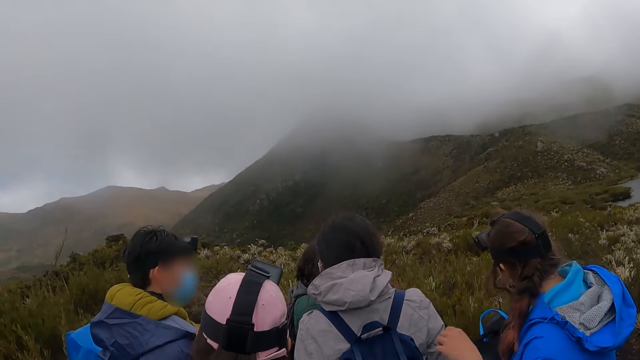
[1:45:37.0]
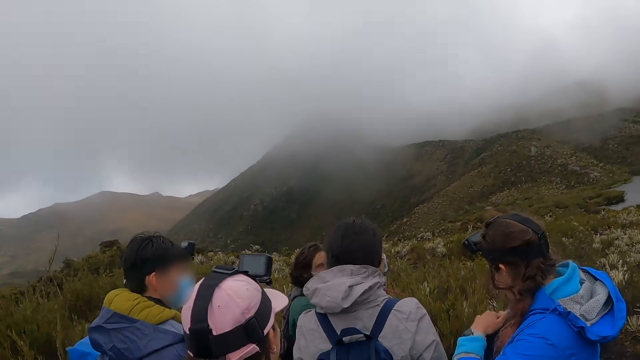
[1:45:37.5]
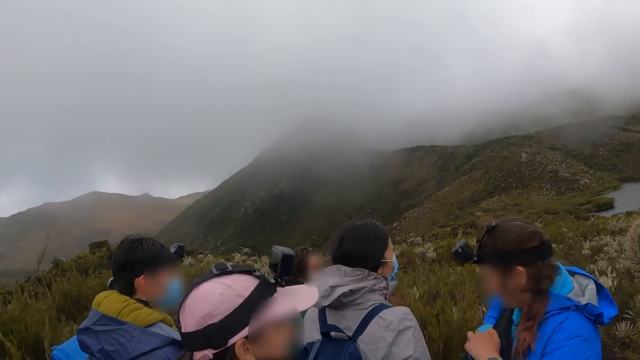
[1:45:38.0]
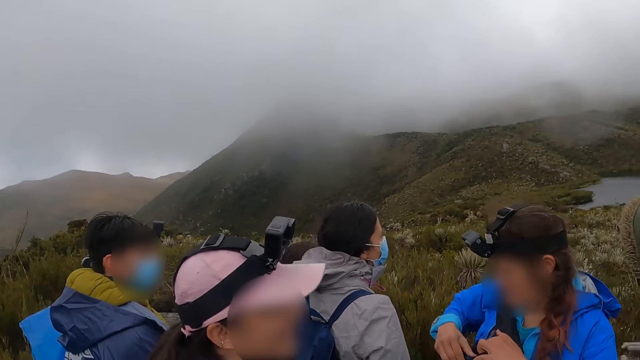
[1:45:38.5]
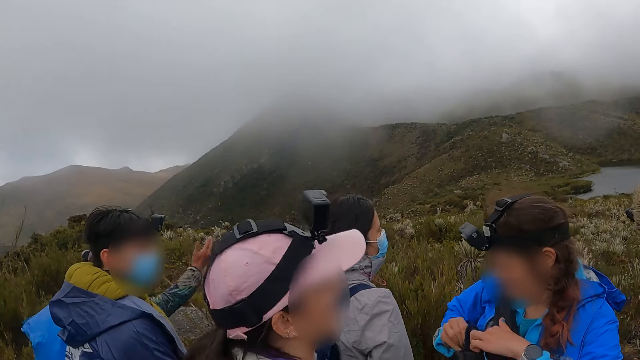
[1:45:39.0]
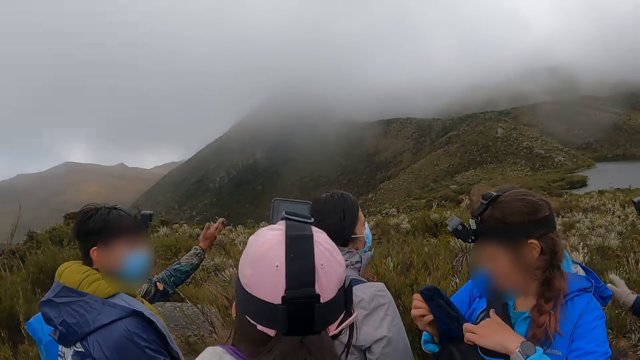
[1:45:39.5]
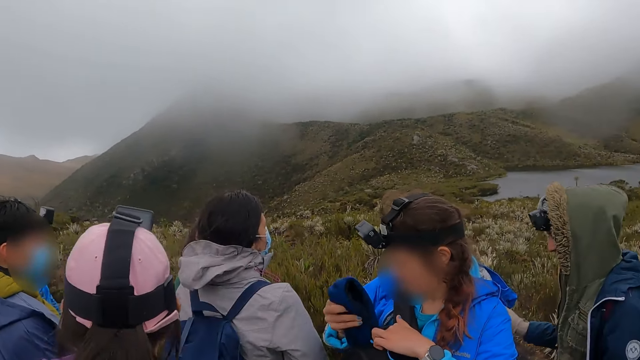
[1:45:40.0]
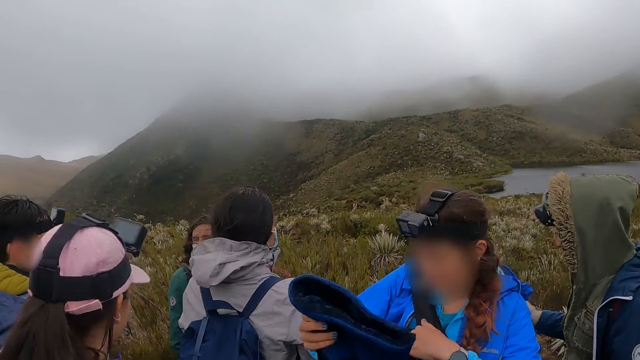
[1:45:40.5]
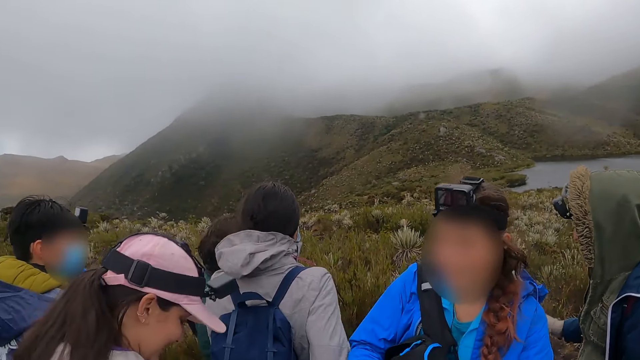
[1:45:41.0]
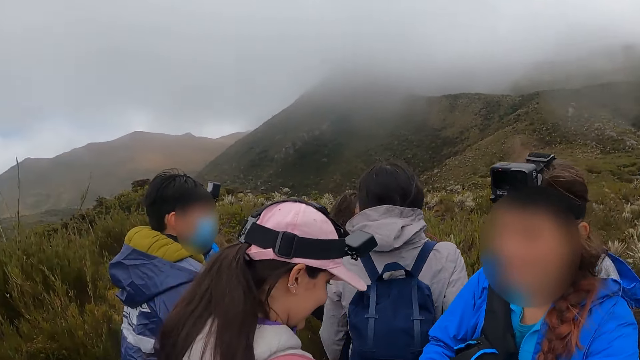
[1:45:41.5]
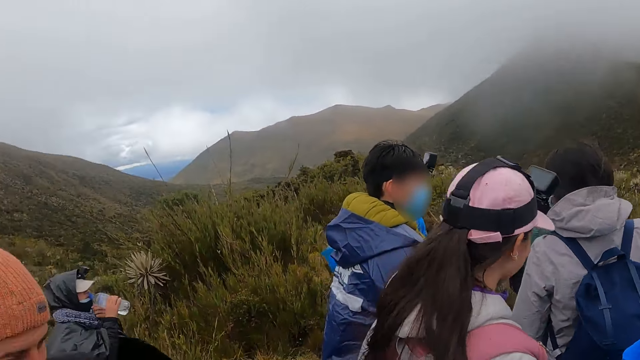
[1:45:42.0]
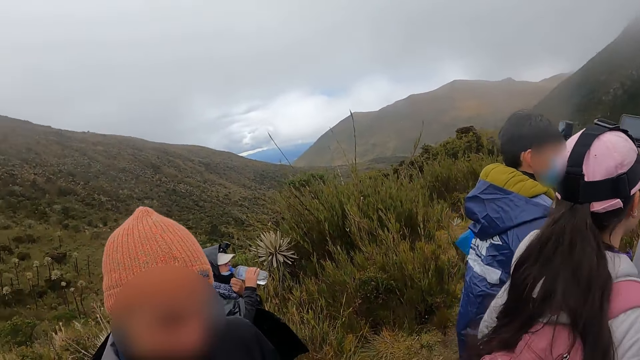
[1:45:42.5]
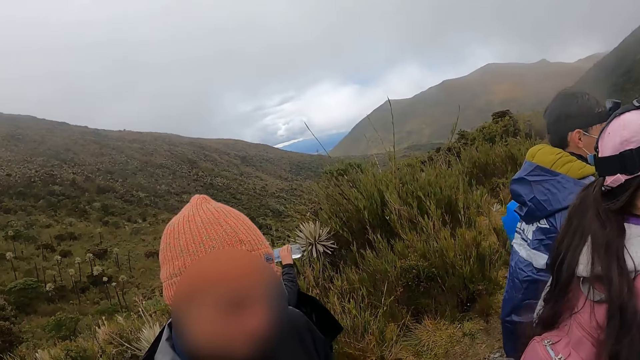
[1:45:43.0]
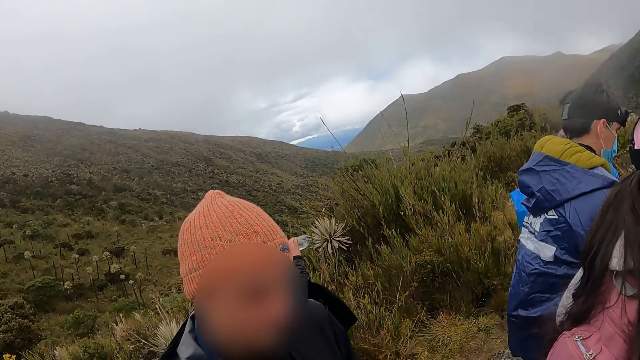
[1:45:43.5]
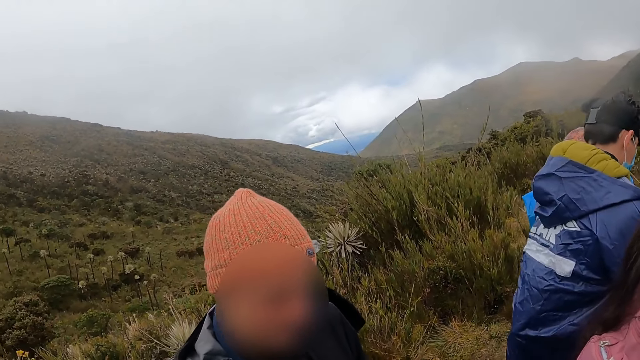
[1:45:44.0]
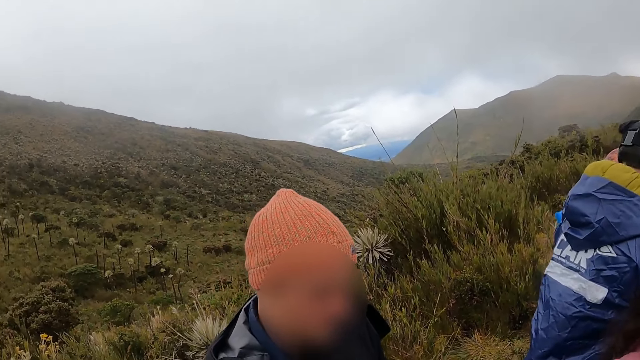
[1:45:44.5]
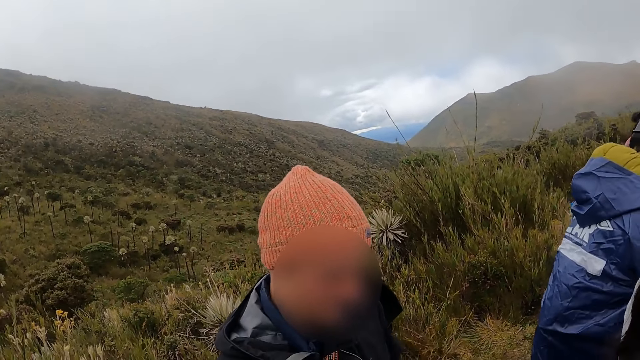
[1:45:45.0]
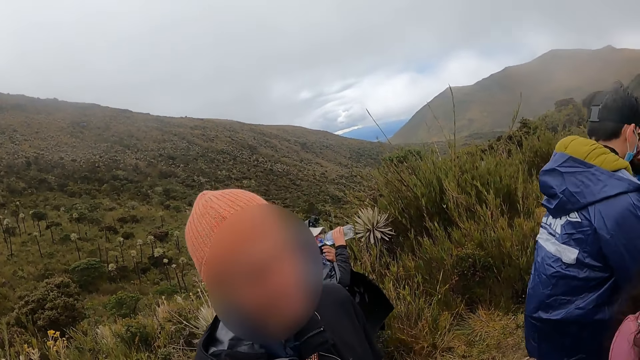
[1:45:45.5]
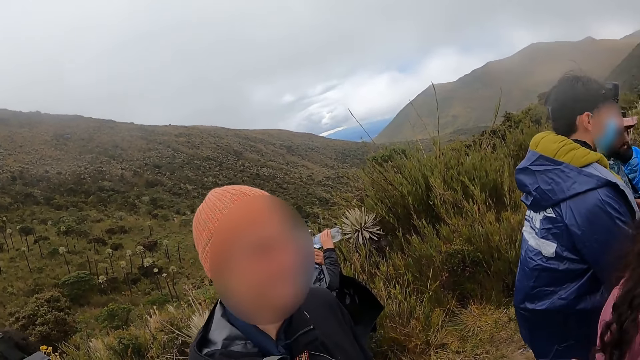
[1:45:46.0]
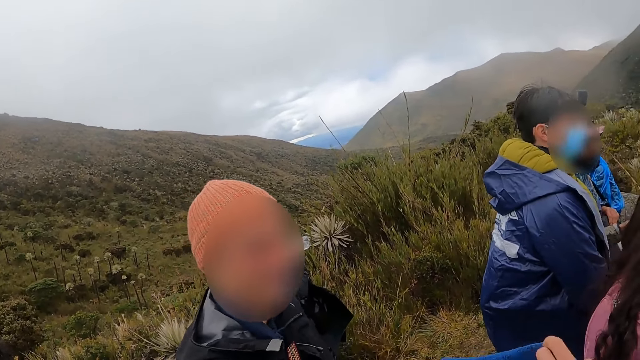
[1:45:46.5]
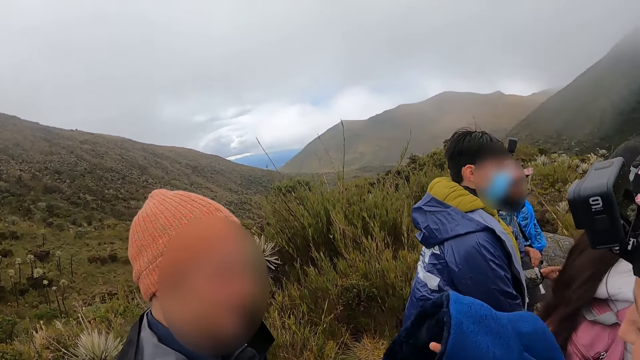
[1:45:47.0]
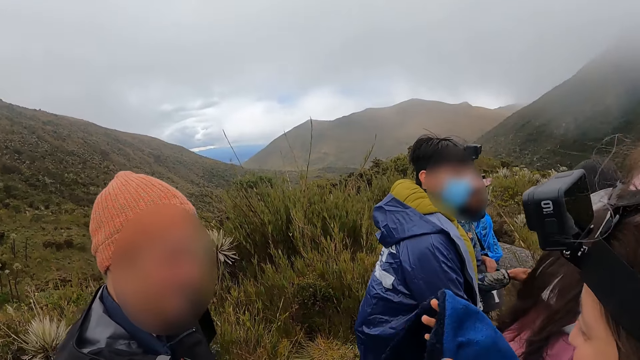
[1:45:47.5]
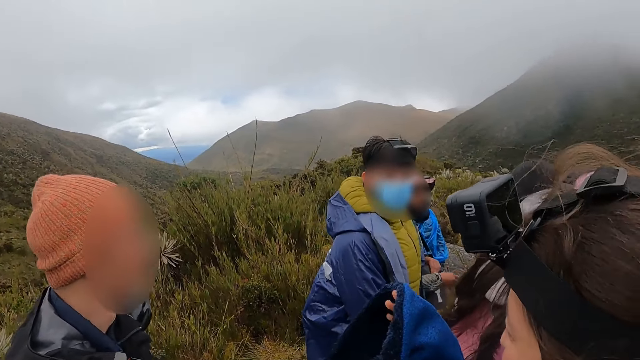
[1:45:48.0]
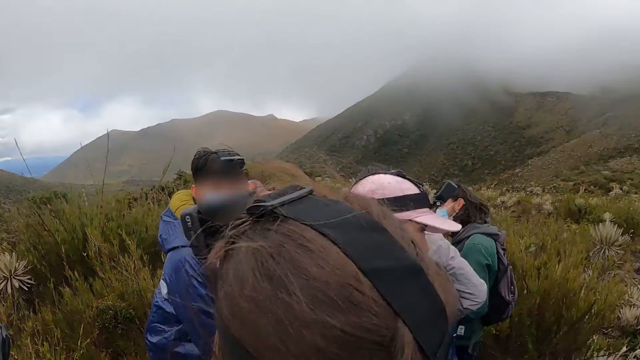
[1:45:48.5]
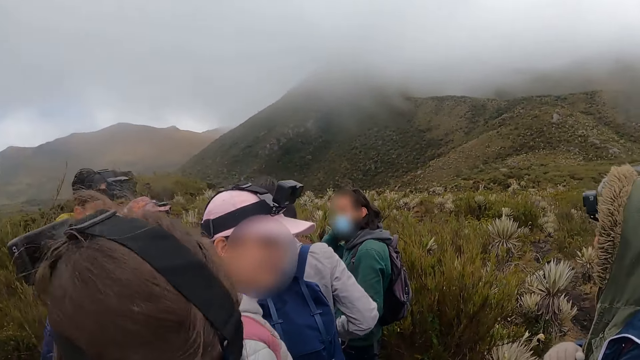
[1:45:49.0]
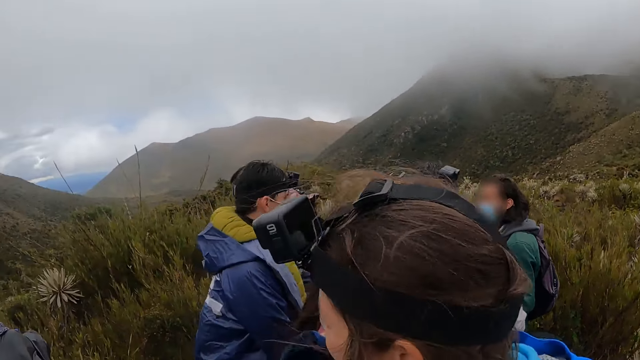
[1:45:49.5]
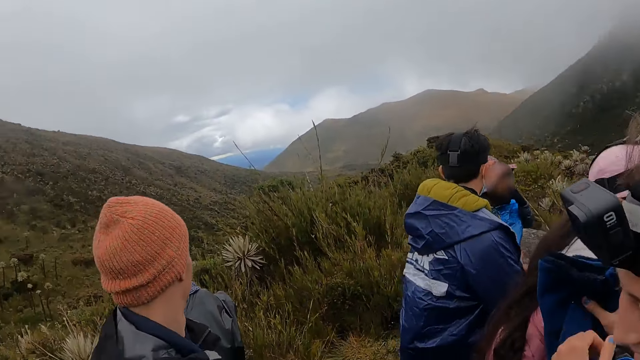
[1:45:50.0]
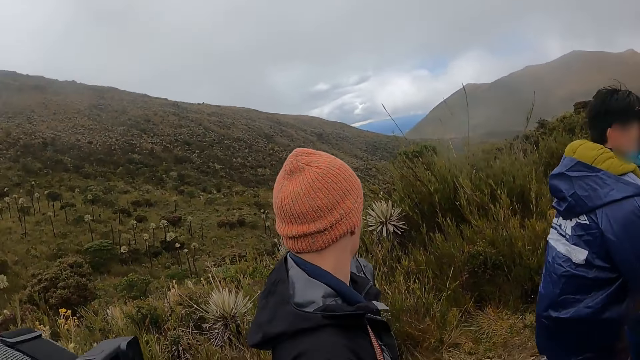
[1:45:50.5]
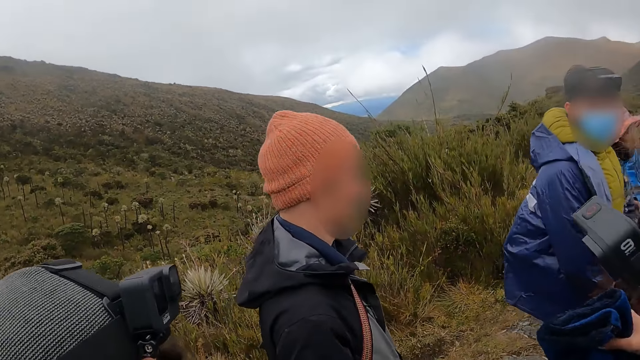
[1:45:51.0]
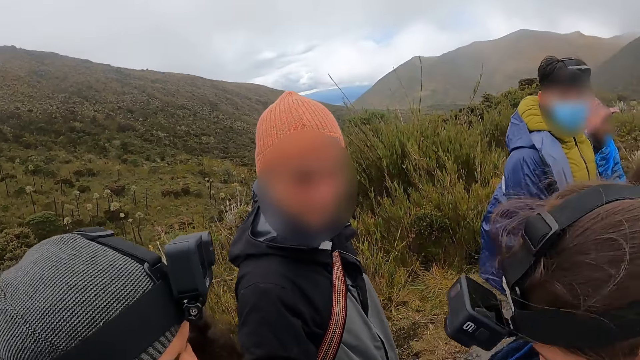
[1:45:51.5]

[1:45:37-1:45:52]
A woman brings out a towel from a bag with her right hand. The man drinks water from a bottle in his right hand. The camera wearer looks at another man.

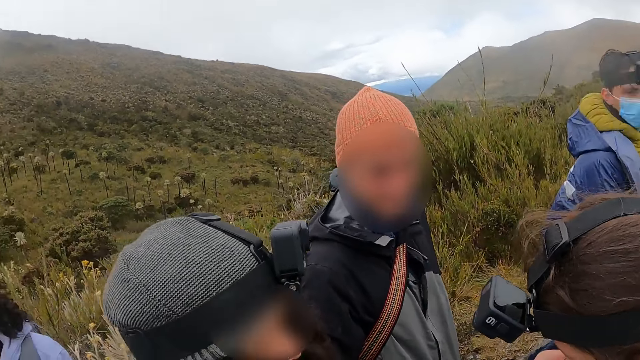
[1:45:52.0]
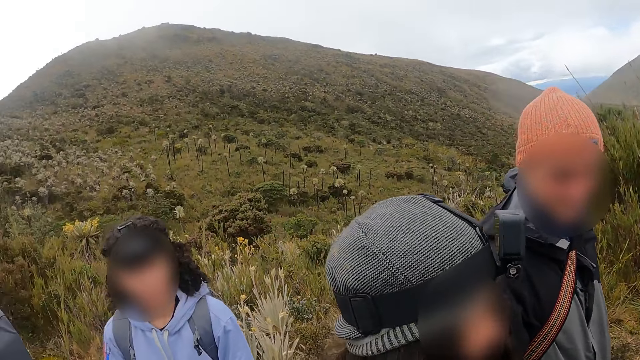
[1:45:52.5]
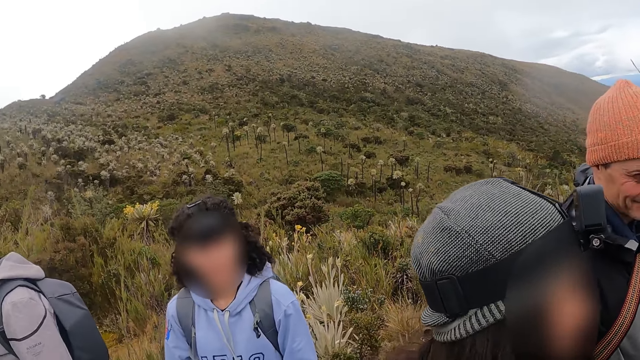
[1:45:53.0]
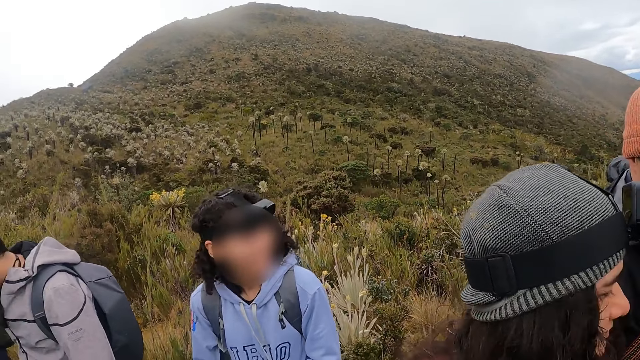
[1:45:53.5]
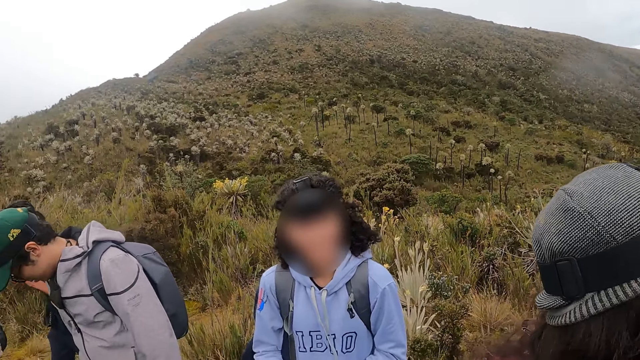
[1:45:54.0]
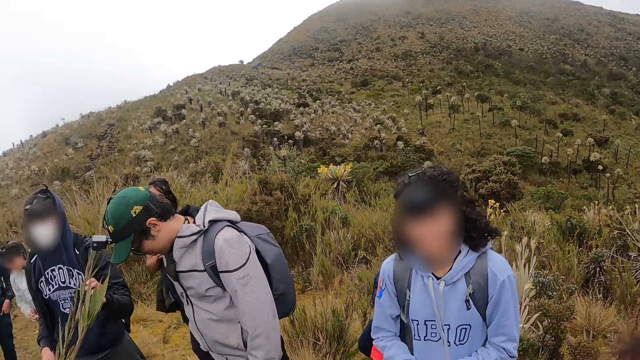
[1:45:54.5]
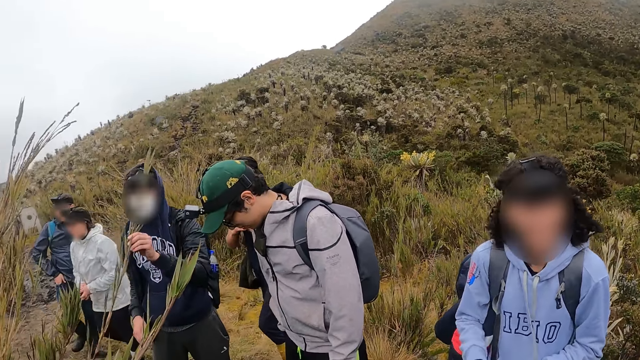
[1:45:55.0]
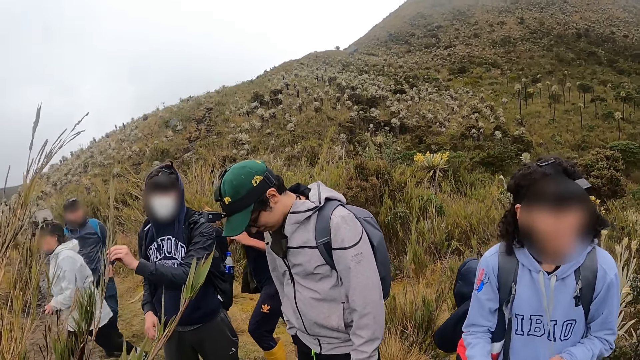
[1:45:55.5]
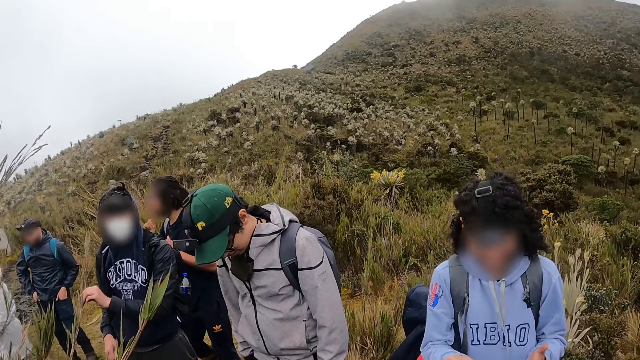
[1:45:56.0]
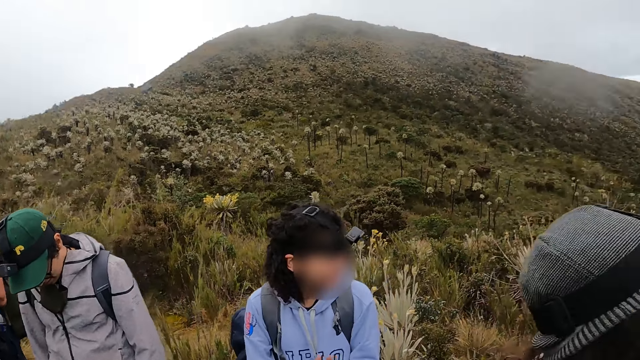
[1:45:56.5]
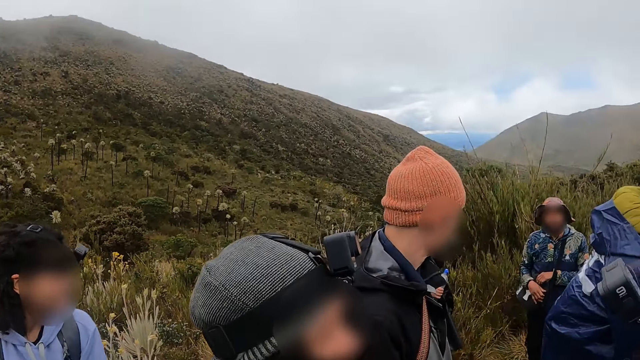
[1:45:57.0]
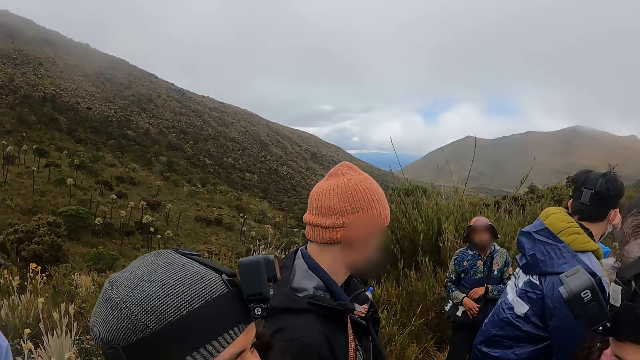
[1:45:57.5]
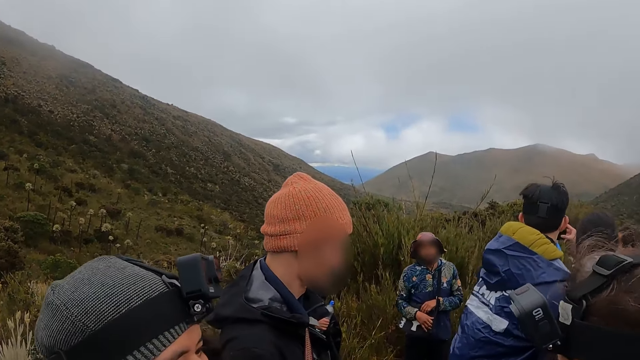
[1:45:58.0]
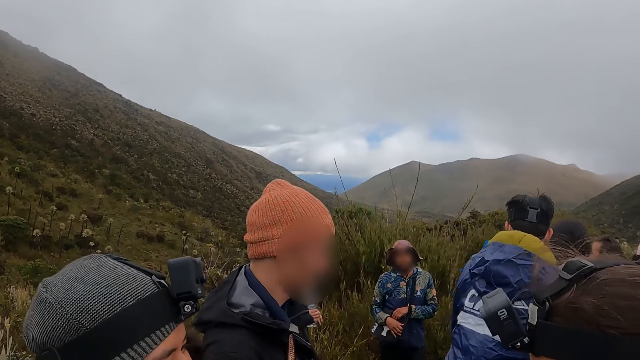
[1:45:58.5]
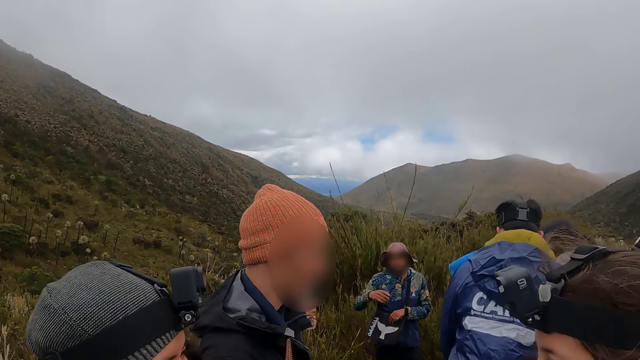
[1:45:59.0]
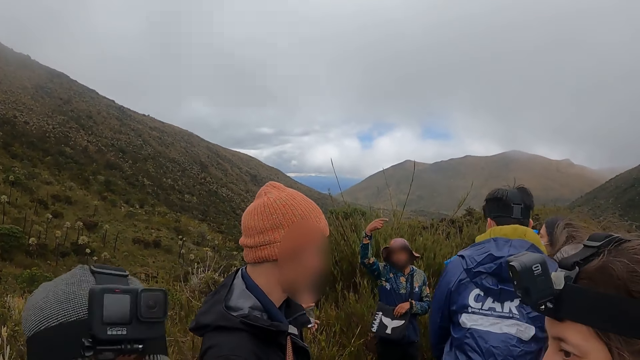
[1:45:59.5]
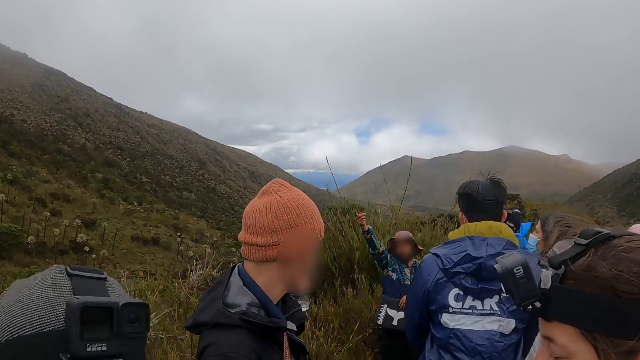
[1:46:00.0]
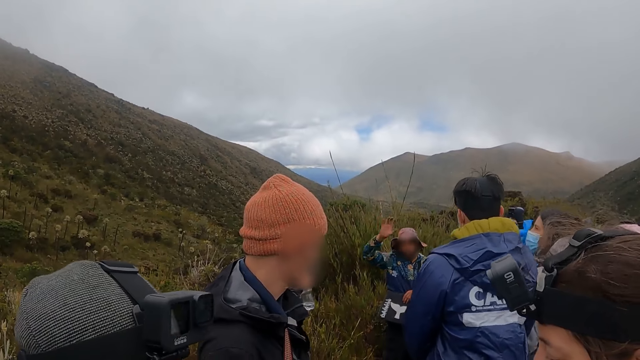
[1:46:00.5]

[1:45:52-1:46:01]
The camera wearer turns around the garden.
